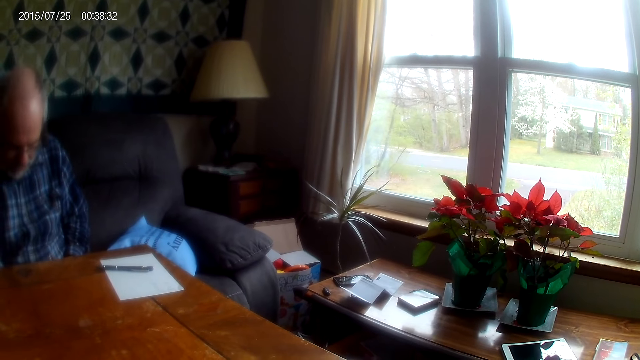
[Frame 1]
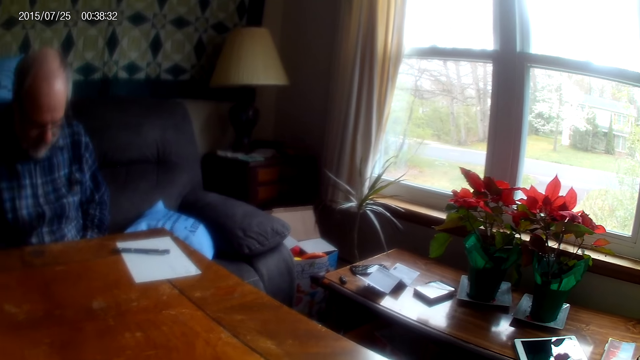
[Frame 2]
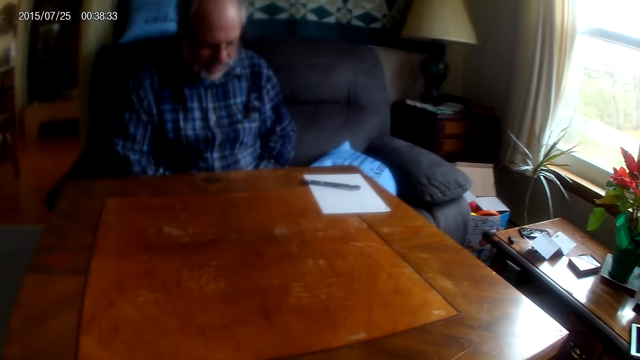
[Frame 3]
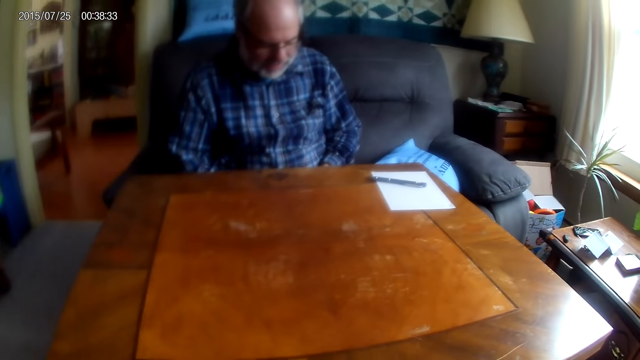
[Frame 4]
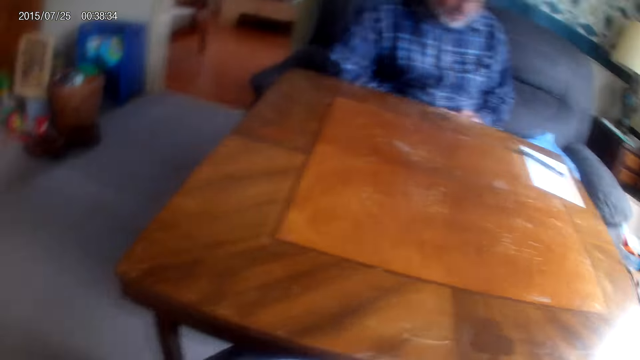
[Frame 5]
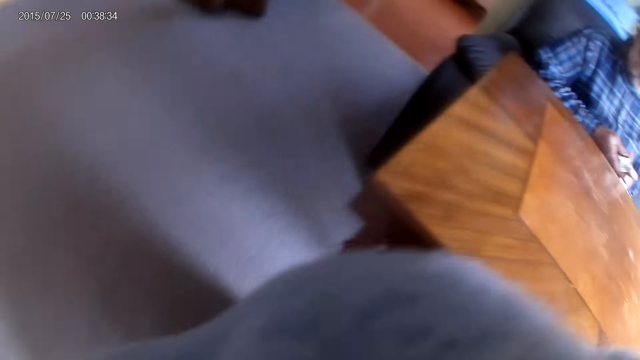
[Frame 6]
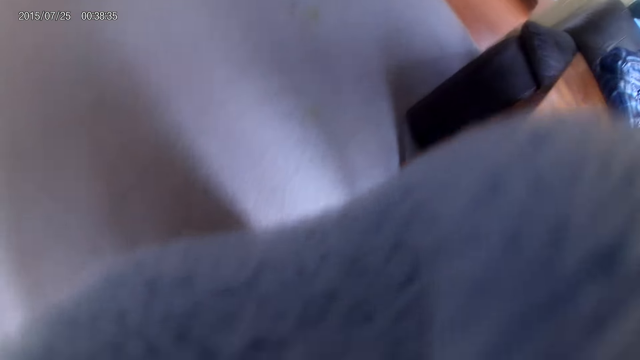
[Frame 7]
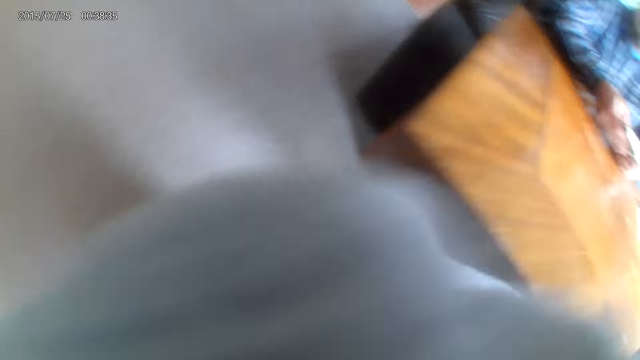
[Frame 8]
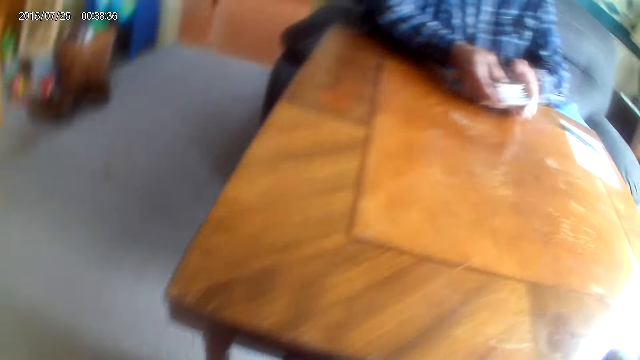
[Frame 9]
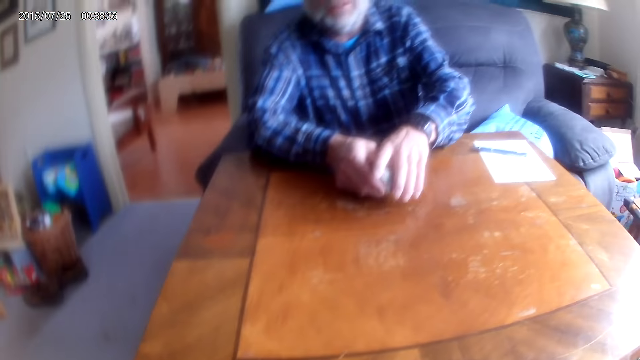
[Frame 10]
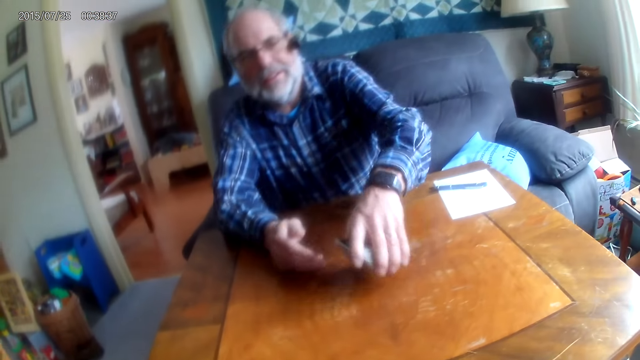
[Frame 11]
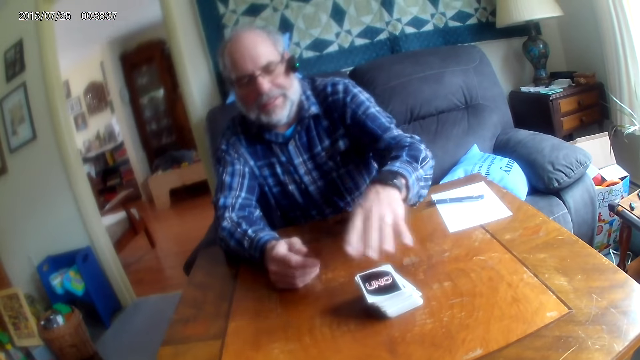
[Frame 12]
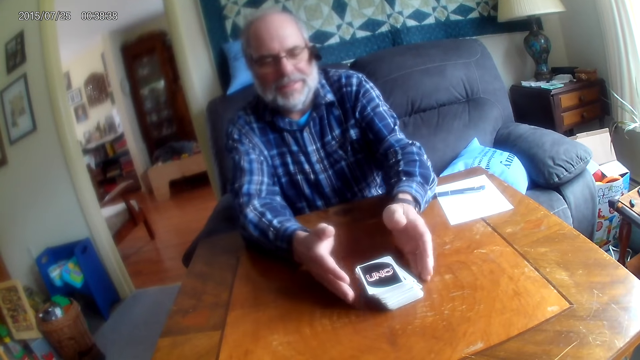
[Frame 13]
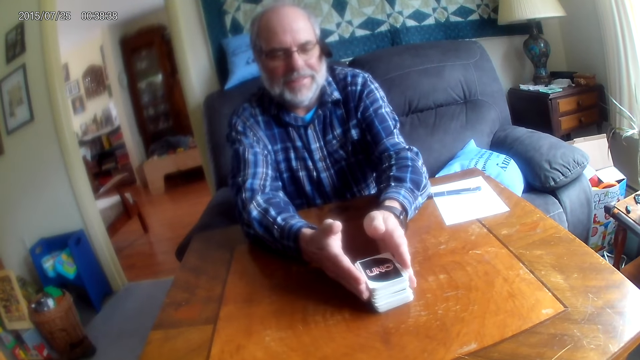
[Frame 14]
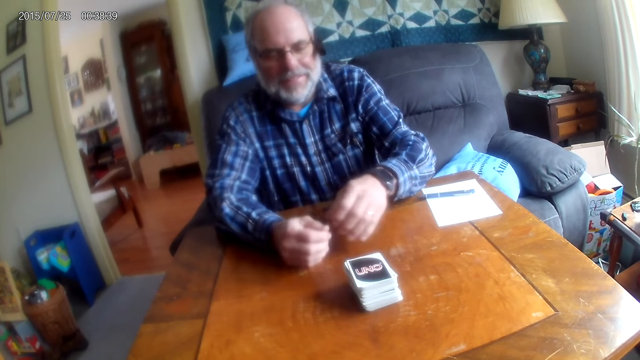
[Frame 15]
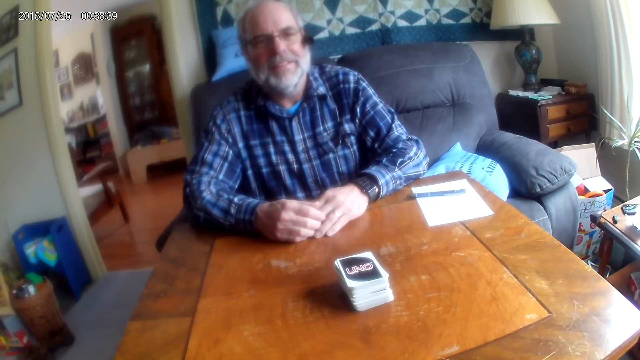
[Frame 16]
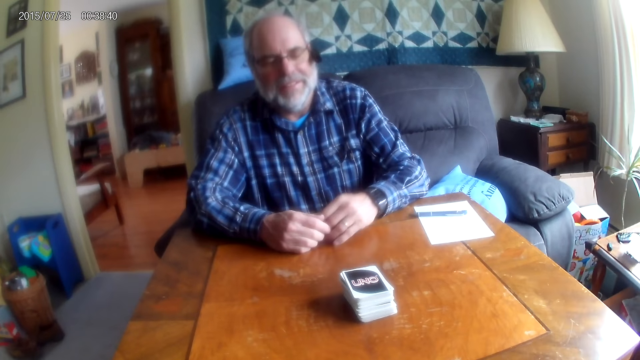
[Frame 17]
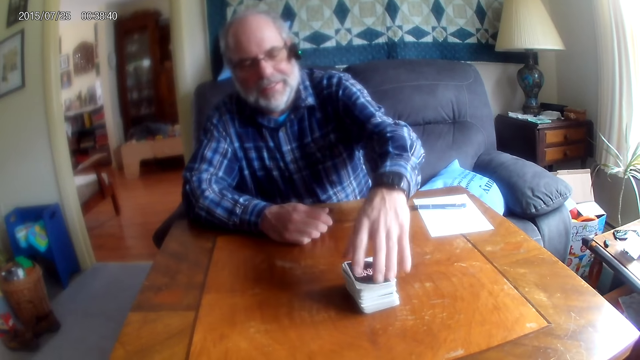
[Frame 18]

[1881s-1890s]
The camera wearer converses with a man. They look around the room. The man places cards on the table. The man adjusts the cards on the table.

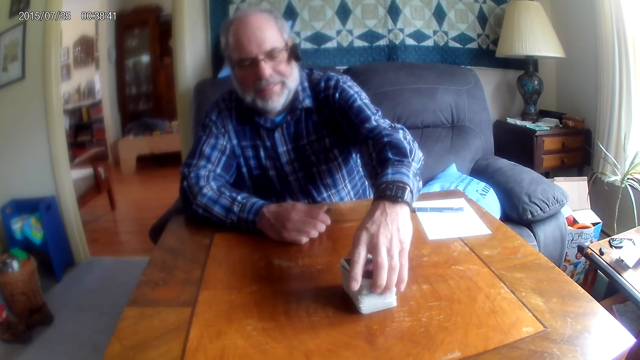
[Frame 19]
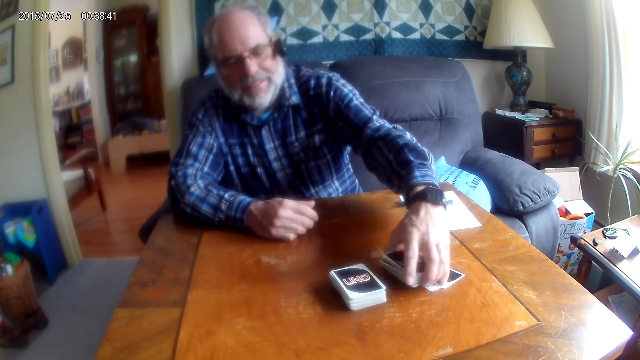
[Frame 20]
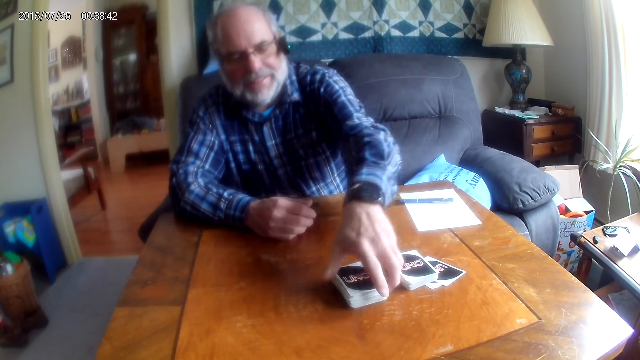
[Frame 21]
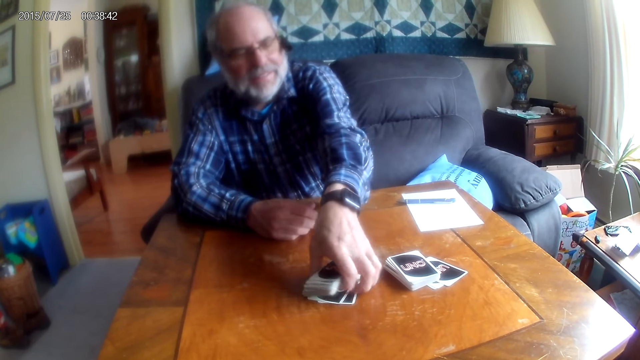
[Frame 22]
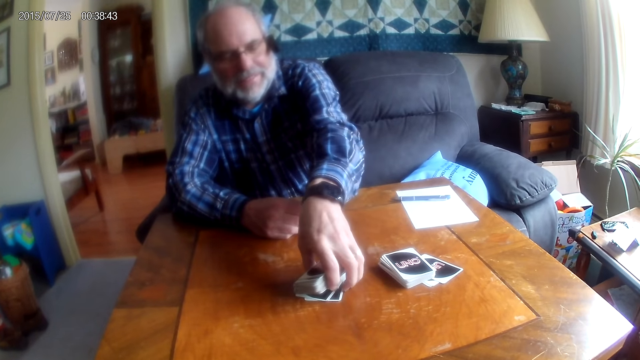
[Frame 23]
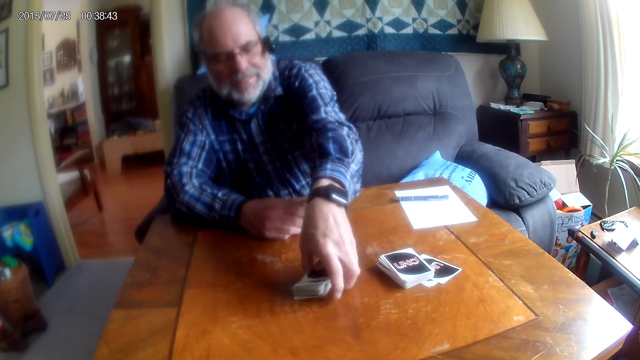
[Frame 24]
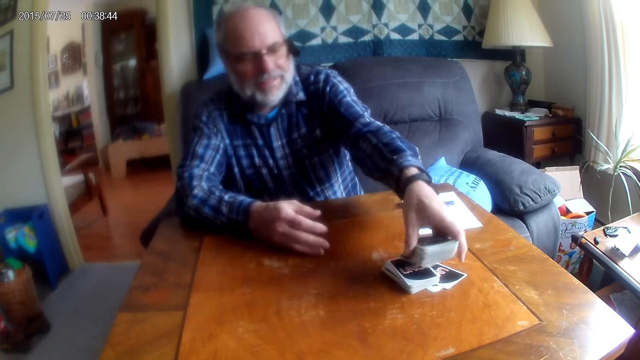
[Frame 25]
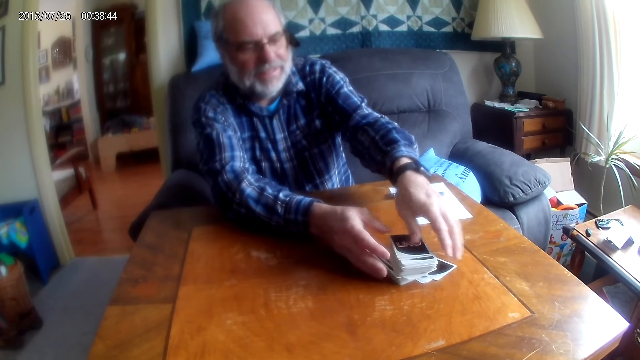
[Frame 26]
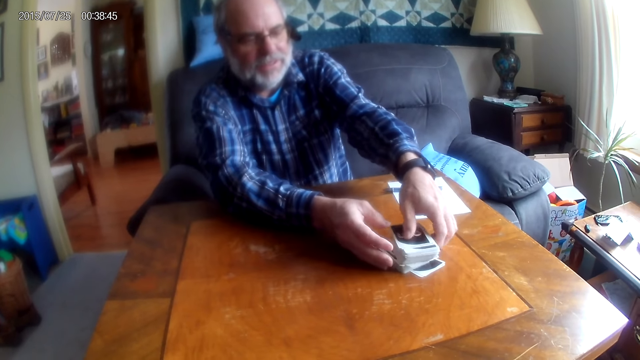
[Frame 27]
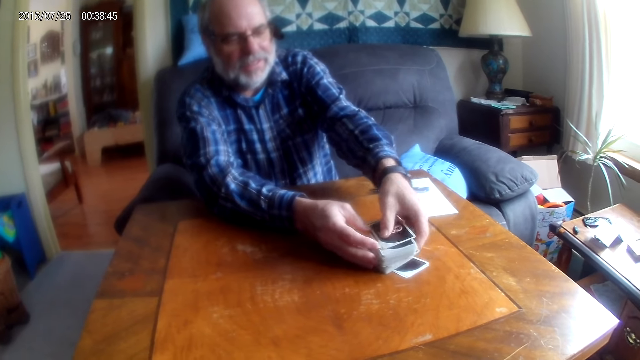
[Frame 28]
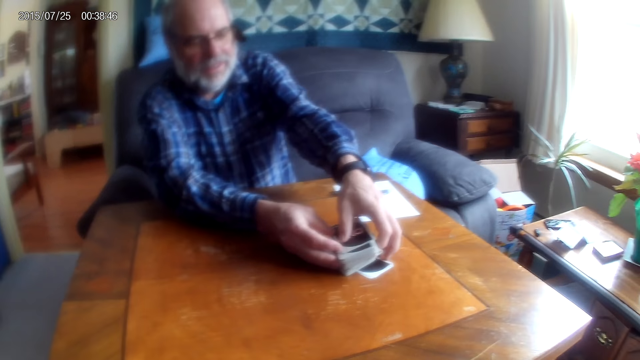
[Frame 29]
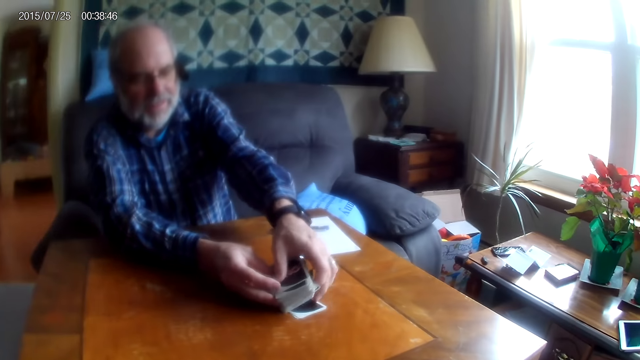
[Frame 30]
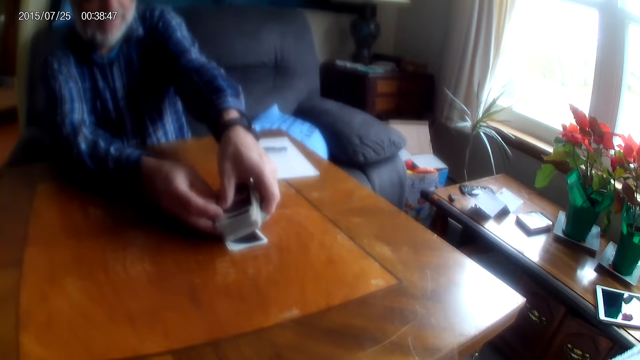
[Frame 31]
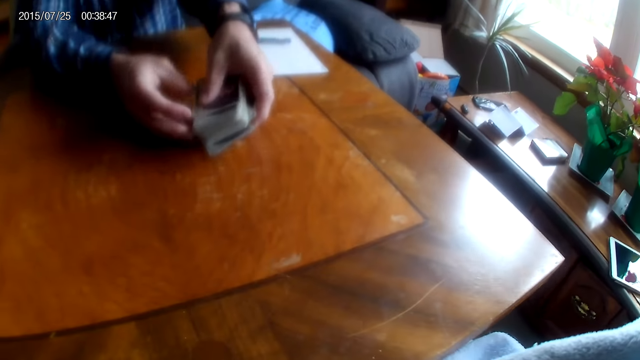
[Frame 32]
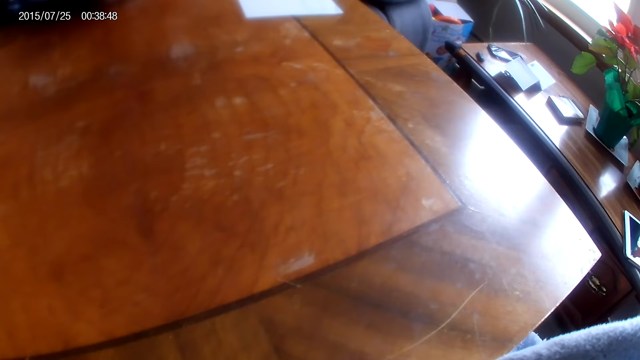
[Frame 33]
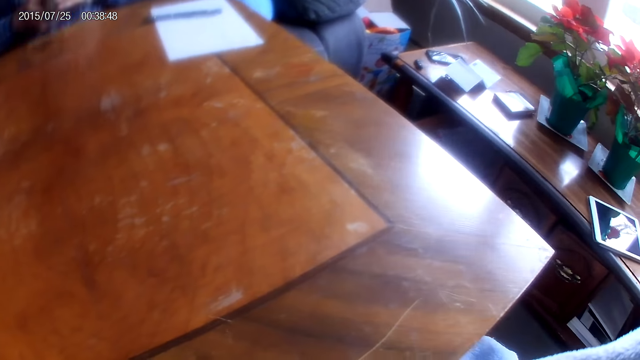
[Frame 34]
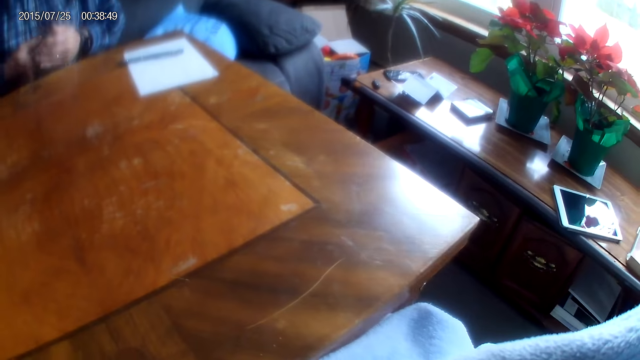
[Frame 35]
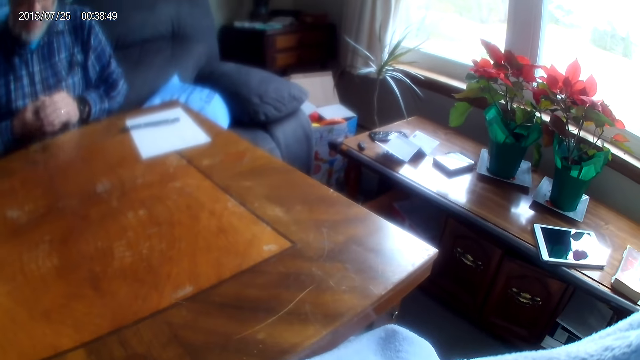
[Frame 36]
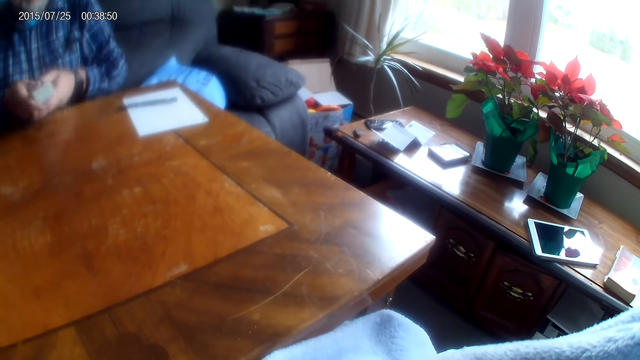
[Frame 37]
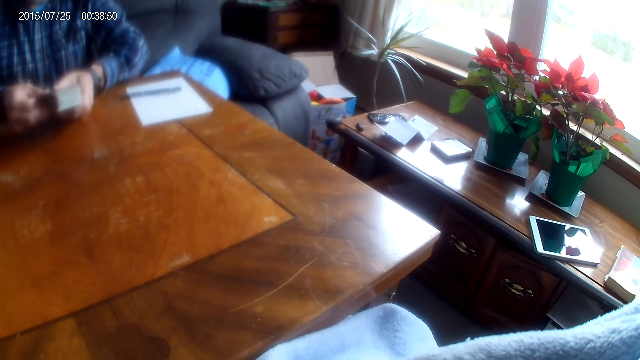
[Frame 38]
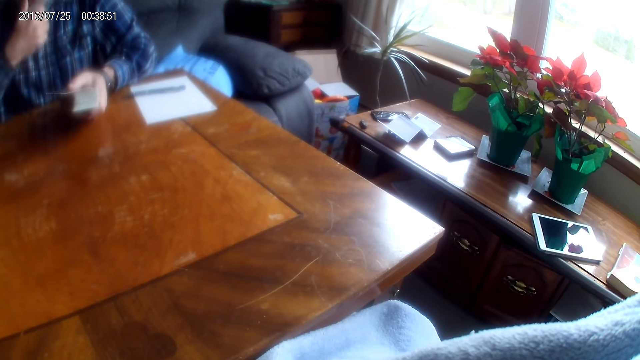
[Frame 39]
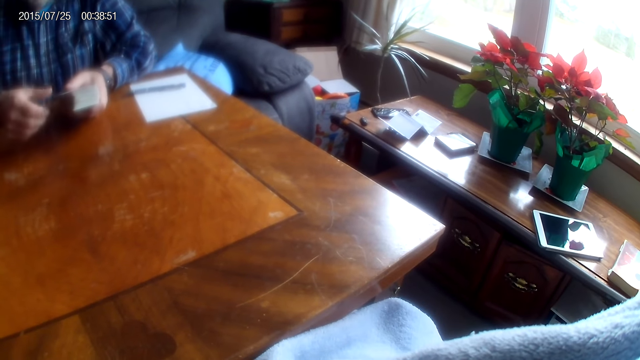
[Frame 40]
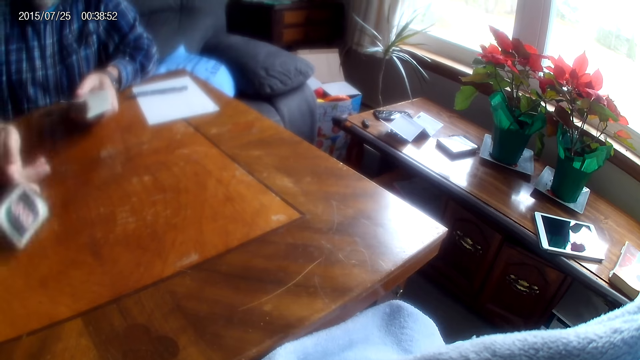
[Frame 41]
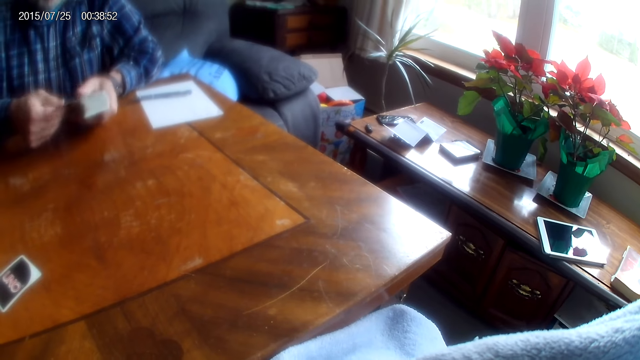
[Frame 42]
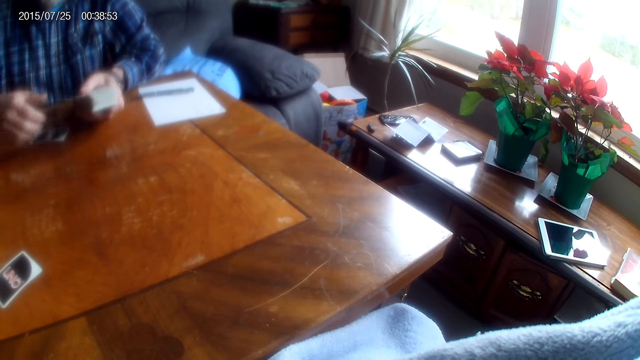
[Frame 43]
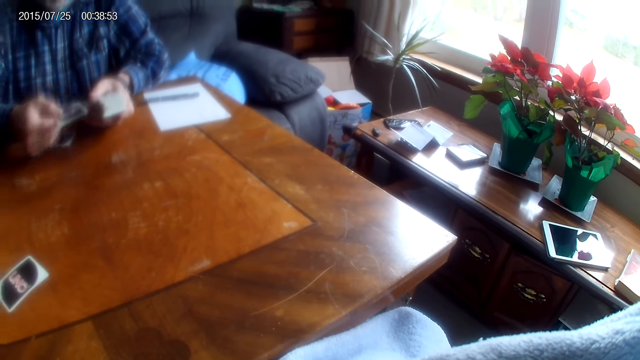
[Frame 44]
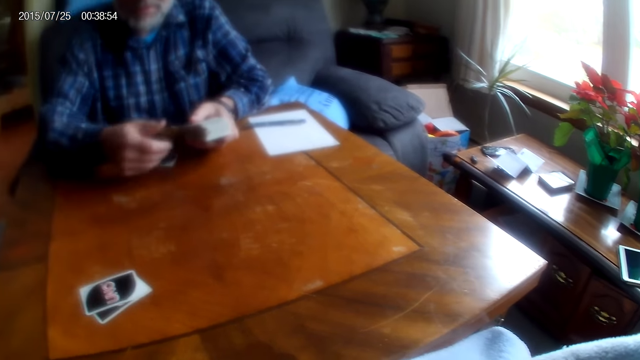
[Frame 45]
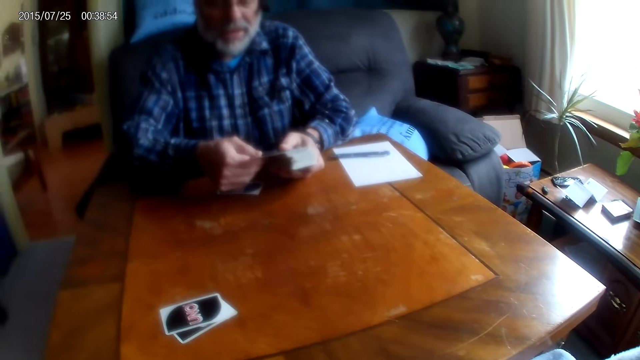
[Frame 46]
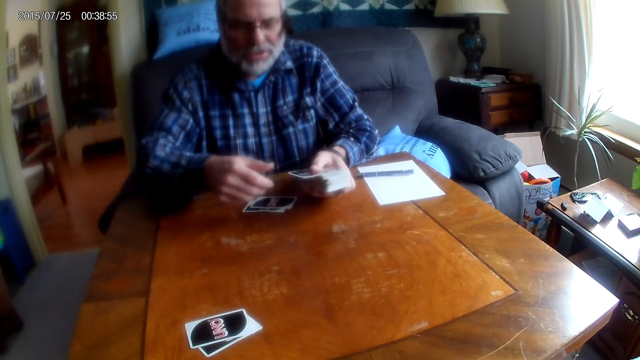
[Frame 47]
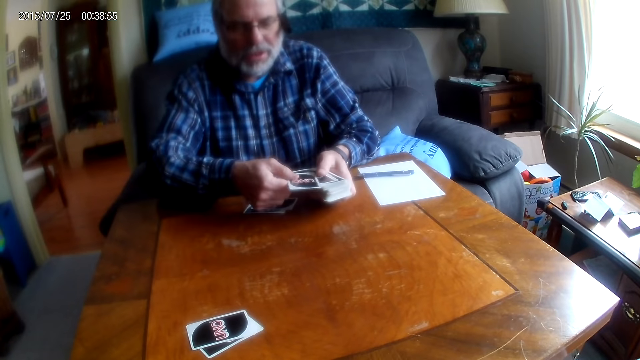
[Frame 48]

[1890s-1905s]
A man picks up the cards. The man separates the cards. The man picks up cards from the table. The man places the cards on the rest. The camera wearer converses with the man. They look around. The man distributes the cards. The man puts down the card. The man converses with the camera wearer.
